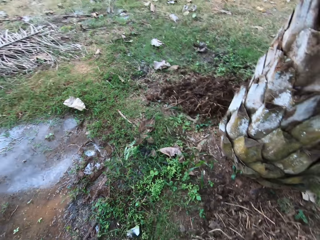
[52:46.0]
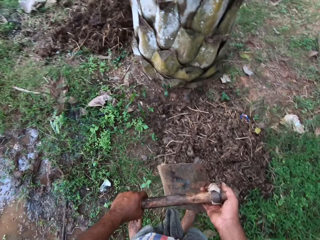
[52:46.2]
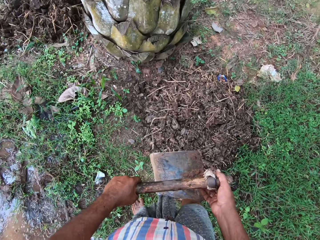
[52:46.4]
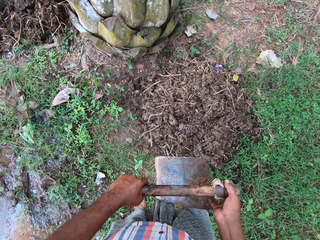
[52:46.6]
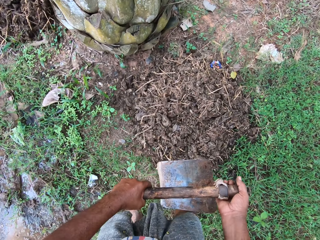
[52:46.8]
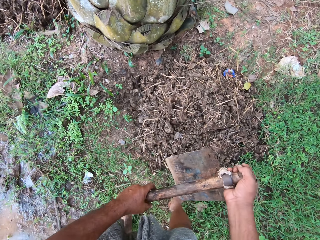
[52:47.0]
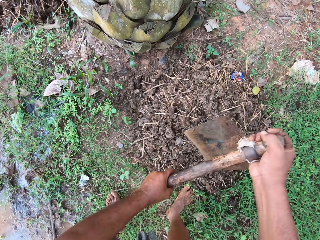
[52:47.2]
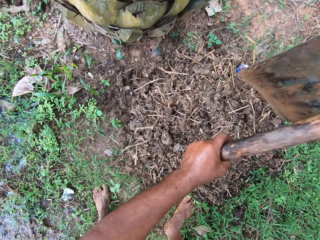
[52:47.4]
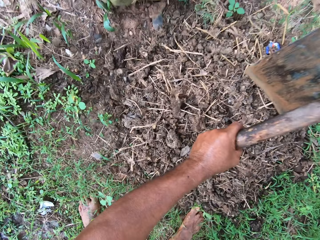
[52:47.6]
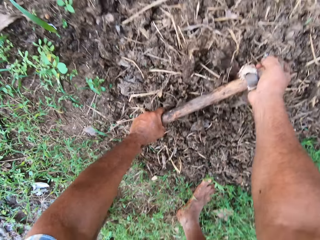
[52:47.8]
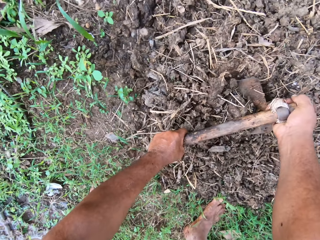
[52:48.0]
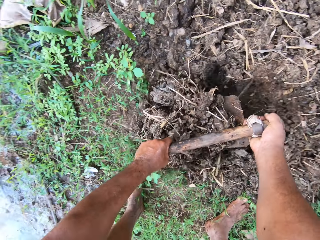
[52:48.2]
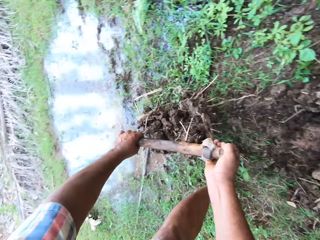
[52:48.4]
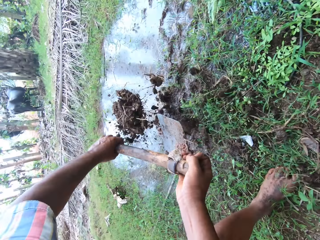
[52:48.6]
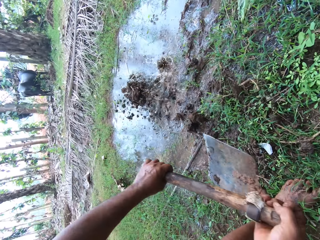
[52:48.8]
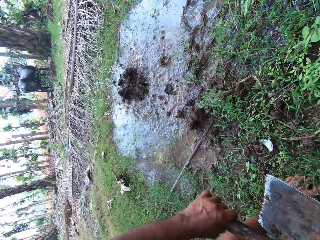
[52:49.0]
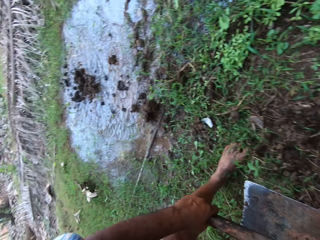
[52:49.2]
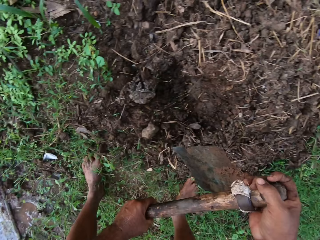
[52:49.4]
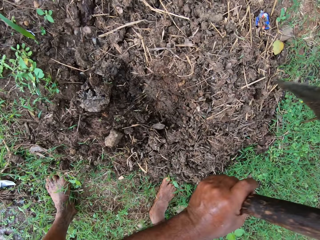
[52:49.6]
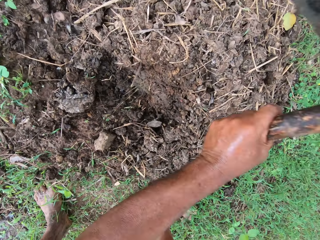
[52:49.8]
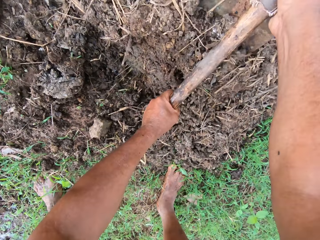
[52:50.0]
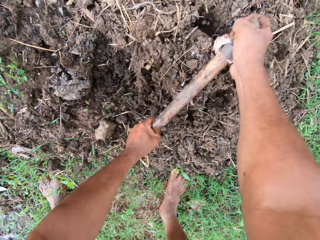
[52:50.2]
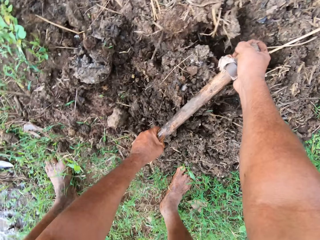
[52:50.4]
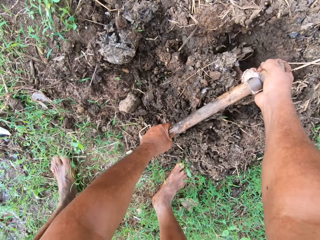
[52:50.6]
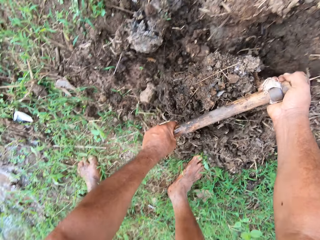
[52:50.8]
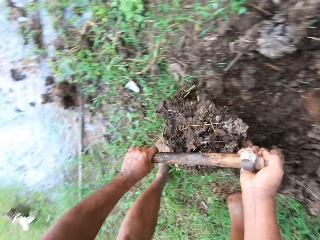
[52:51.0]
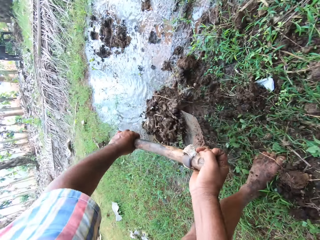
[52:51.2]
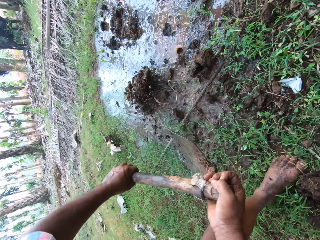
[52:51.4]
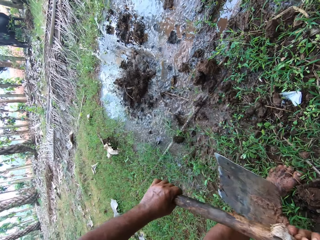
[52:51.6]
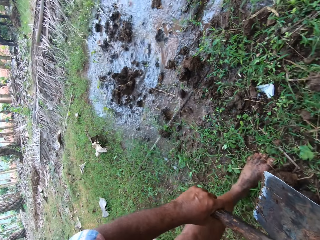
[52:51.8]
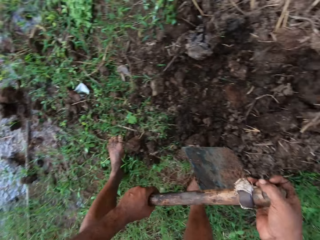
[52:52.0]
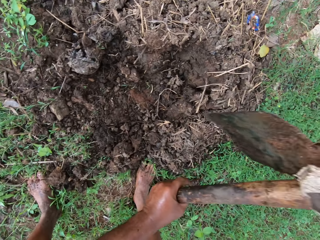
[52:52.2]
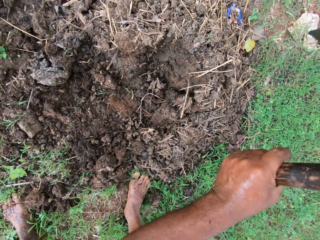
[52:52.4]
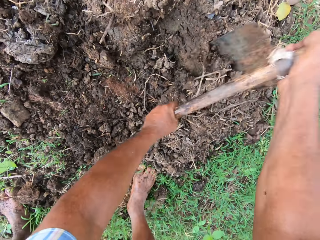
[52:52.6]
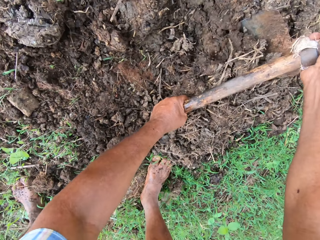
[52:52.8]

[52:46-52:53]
The camera wearer packs the sand on the ground with the hoe. They dig the ground.

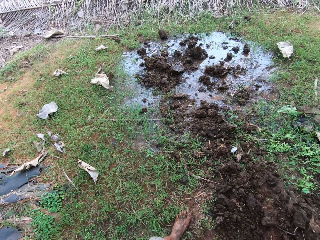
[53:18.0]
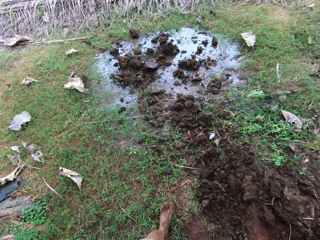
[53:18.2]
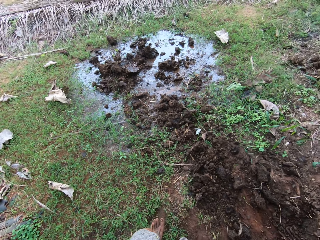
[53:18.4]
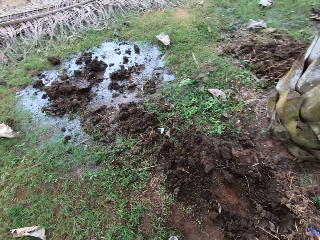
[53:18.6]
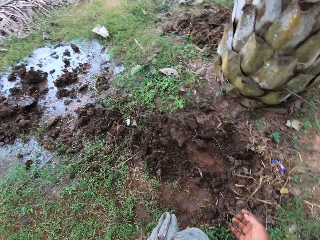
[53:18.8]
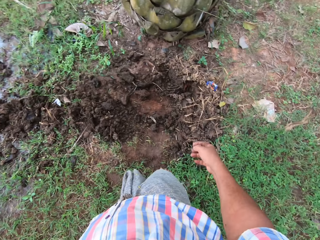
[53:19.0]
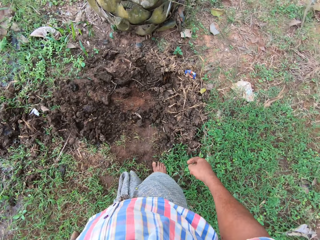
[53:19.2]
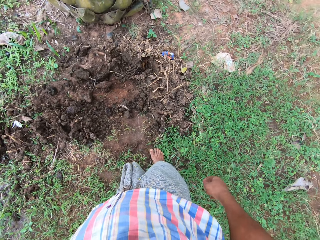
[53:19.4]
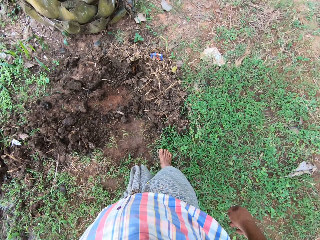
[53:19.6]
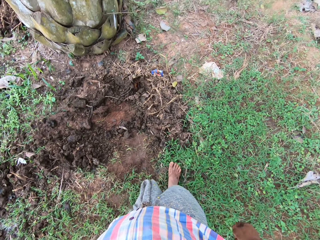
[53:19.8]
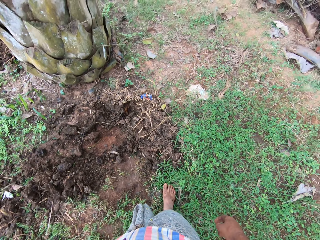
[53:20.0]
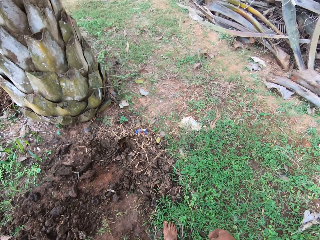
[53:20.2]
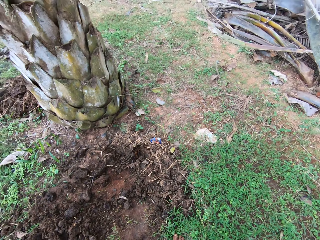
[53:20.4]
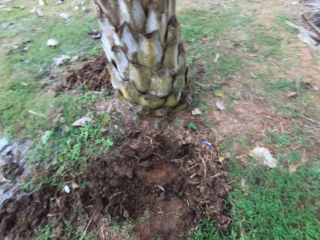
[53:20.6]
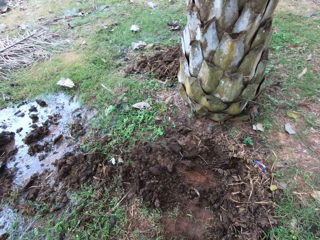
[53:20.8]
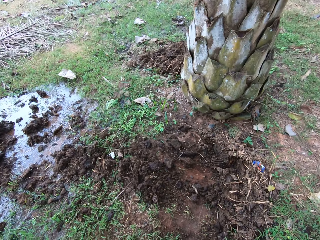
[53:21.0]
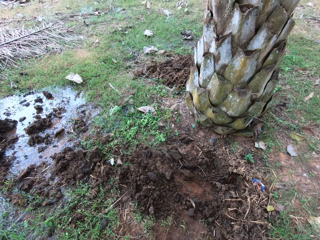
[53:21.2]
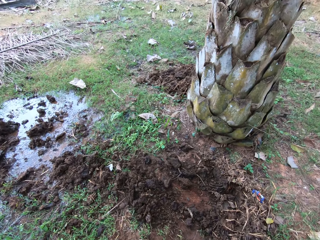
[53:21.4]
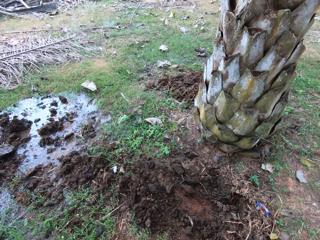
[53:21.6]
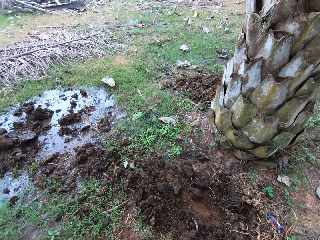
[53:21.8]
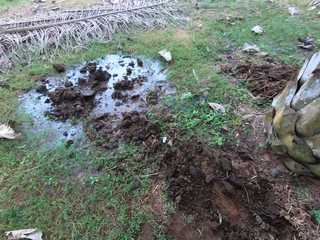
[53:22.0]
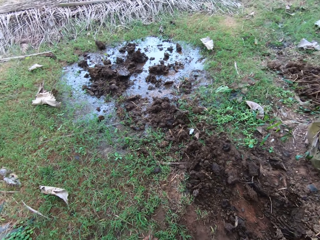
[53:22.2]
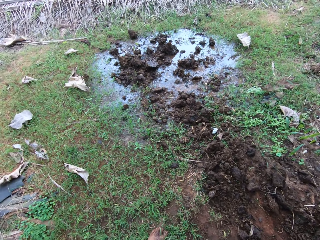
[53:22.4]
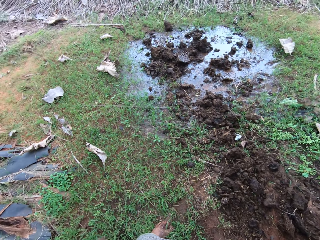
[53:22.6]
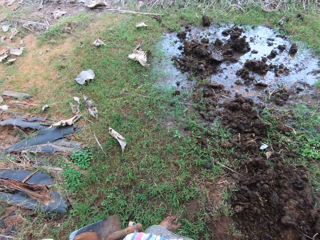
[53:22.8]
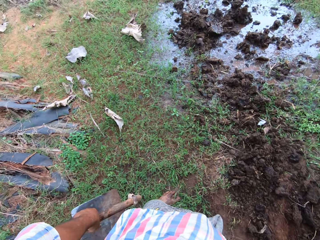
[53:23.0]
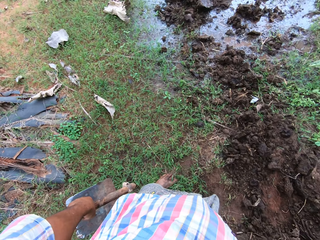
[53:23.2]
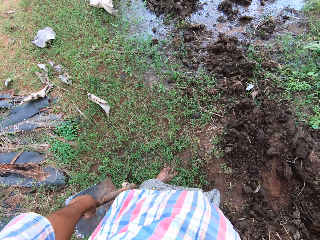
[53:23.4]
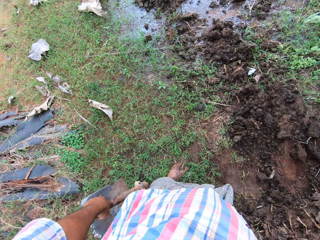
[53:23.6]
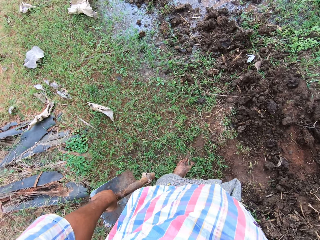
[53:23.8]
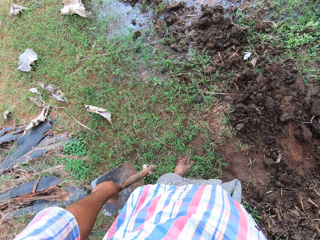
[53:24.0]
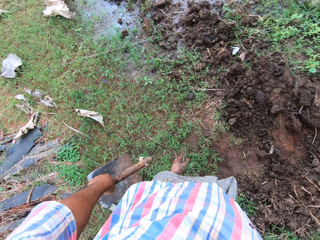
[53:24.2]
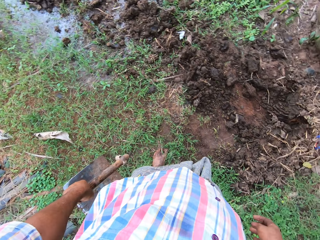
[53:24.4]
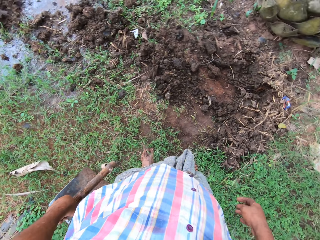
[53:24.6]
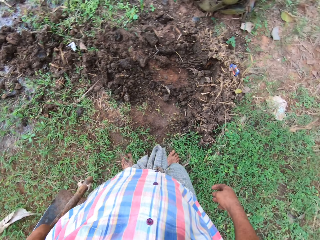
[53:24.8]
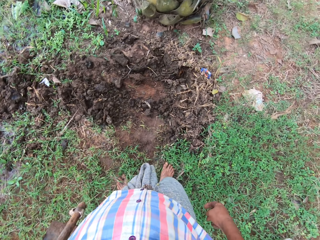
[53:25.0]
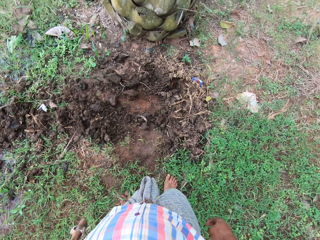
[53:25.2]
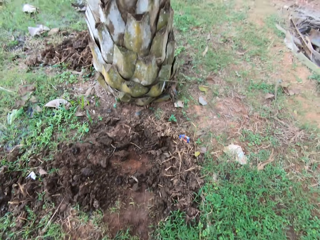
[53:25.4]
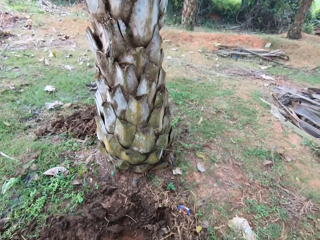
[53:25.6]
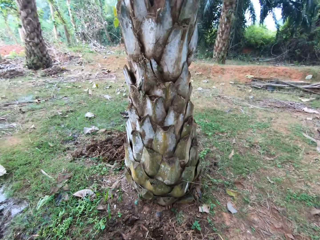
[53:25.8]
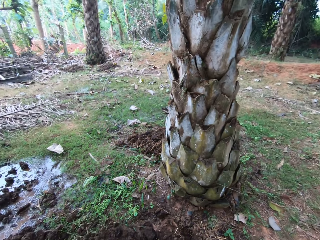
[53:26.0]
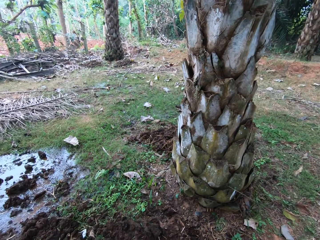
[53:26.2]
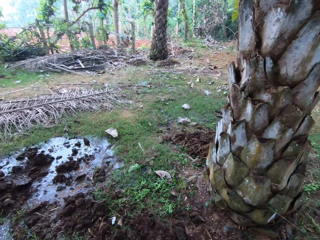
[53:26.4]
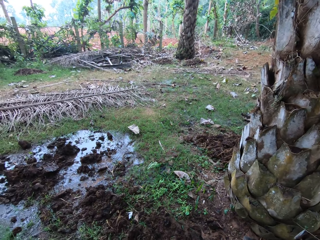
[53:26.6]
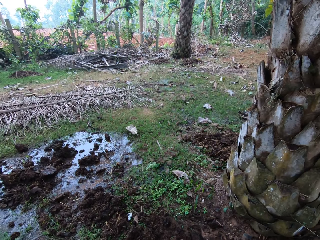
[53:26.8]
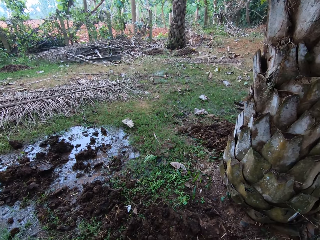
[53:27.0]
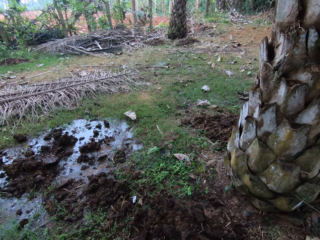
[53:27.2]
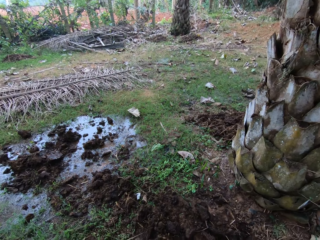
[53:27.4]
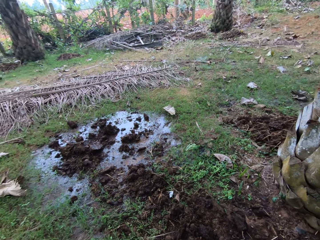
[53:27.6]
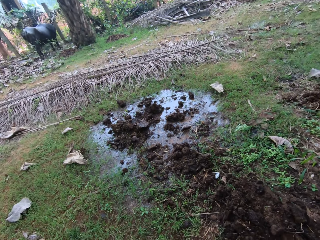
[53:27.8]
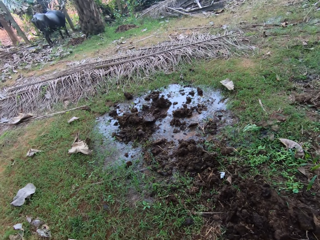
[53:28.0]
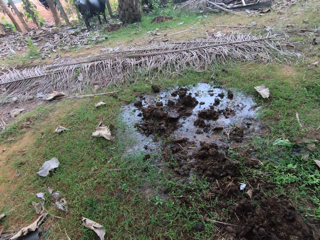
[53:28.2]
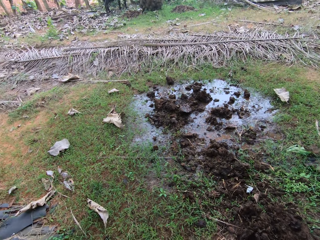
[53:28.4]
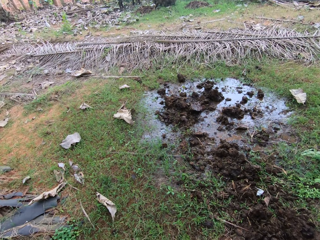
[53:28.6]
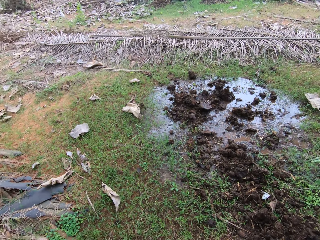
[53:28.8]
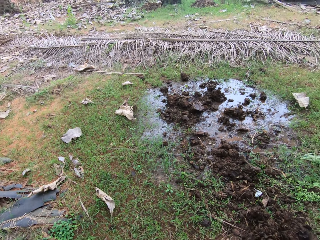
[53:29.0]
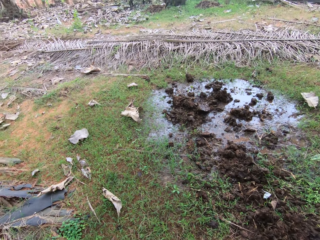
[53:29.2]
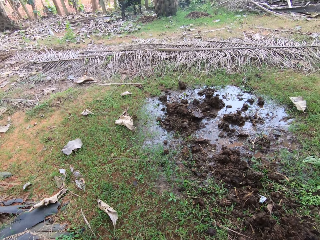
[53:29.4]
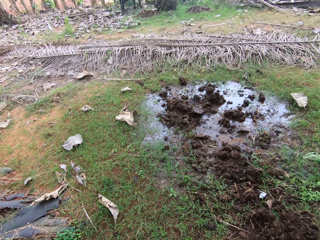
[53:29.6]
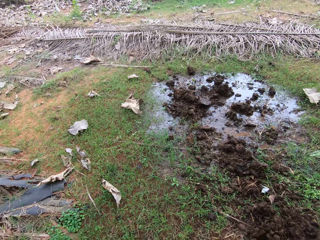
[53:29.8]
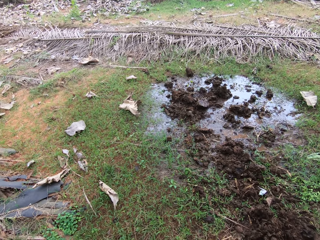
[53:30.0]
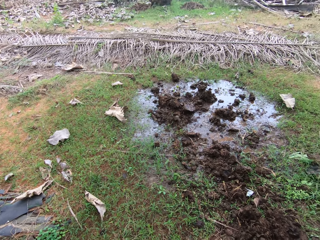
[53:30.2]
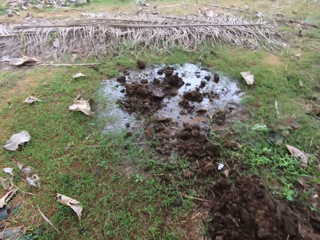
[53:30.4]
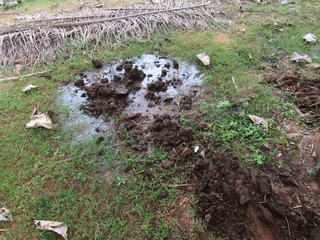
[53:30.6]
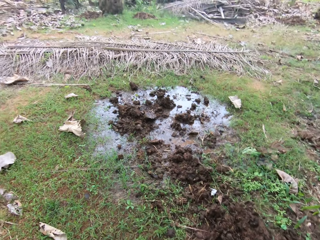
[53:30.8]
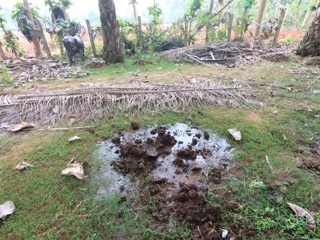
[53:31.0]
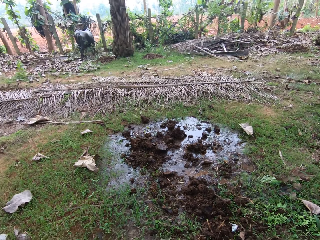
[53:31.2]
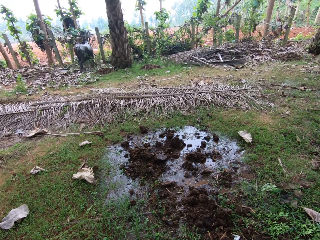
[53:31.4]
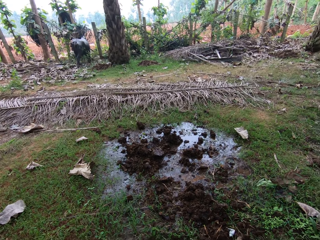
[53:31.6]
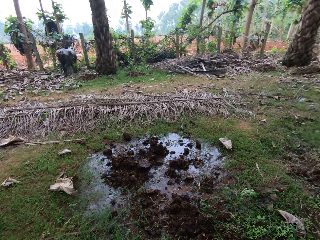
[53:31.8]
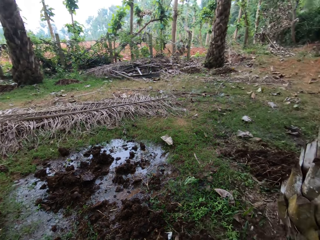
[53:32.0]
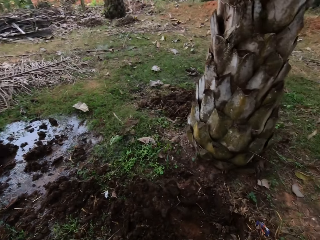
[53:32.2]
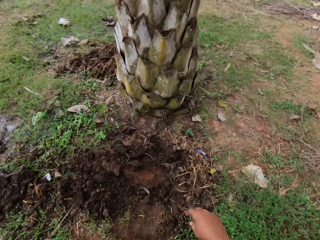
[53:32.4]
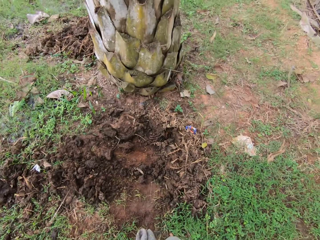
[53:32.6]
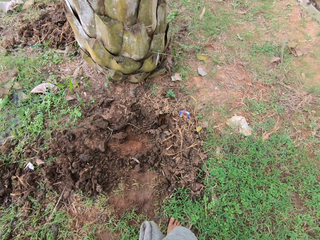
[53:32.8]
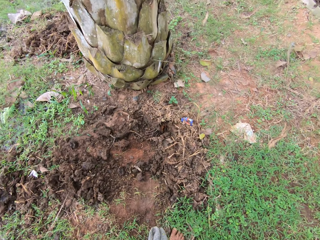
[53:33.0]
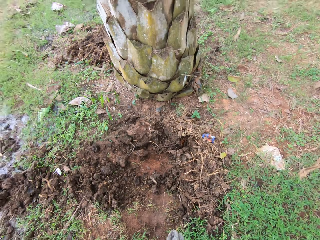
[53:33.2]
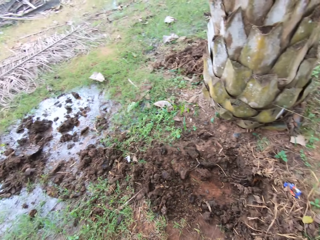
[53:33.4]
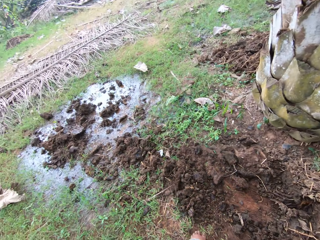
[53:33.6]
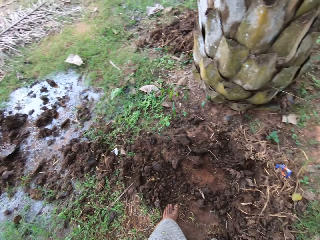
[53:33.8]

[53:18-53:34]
The camera wearer looks around.
